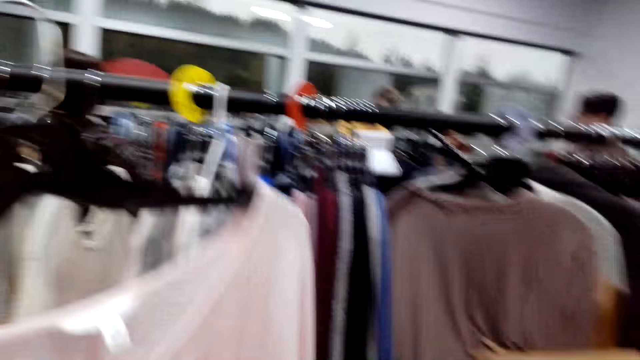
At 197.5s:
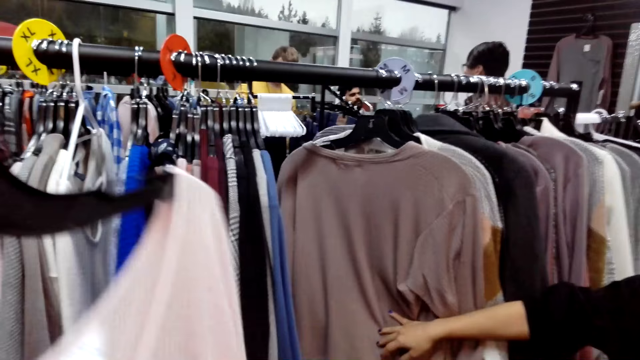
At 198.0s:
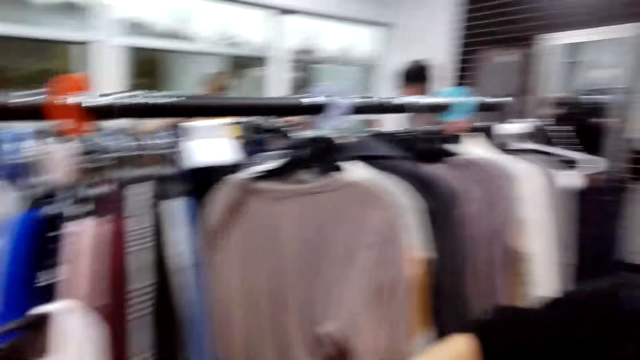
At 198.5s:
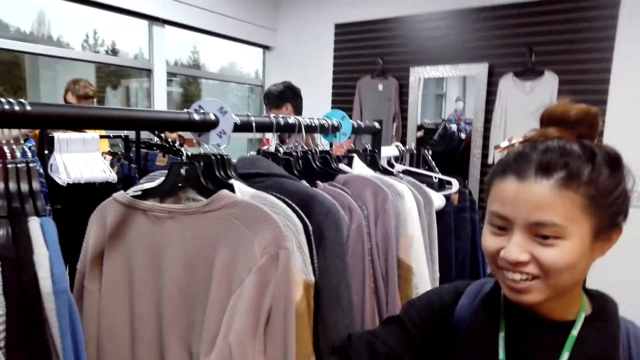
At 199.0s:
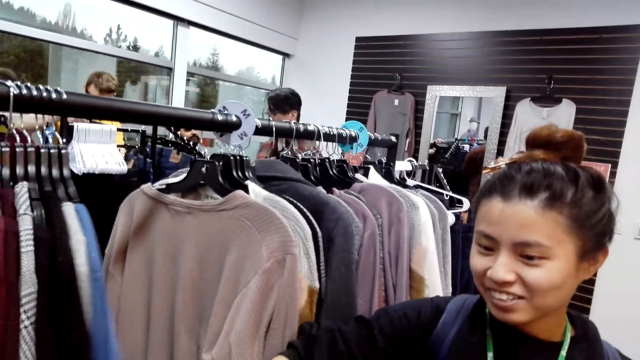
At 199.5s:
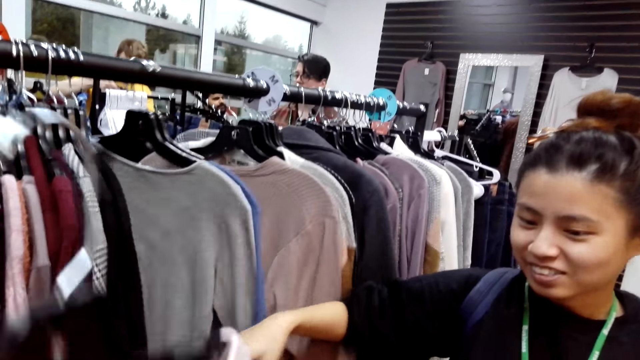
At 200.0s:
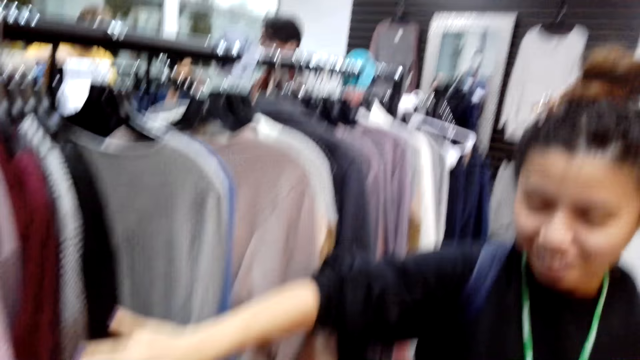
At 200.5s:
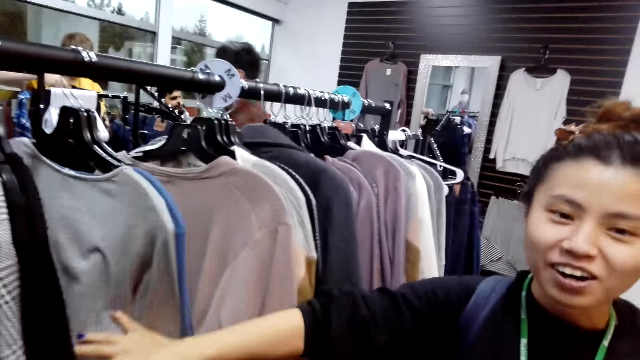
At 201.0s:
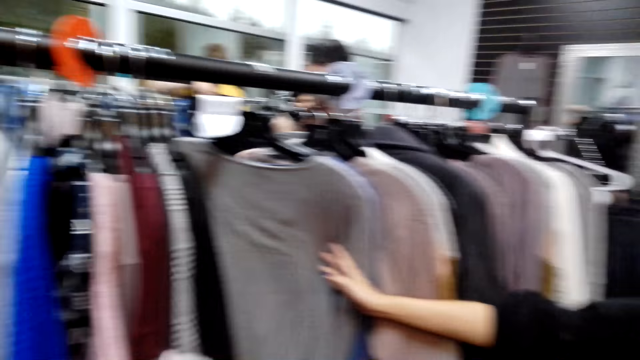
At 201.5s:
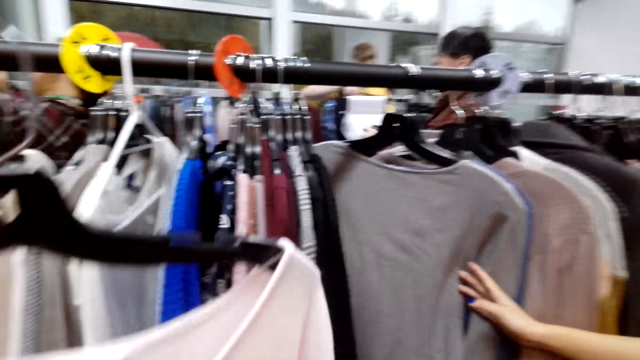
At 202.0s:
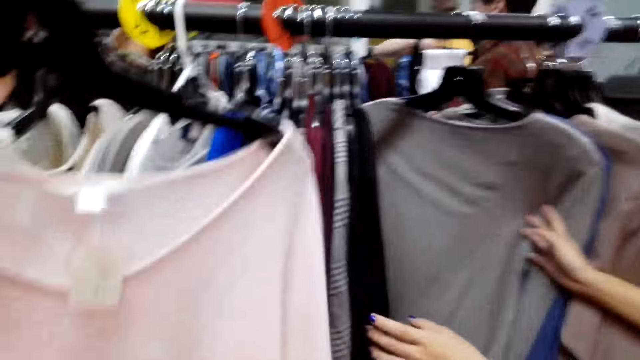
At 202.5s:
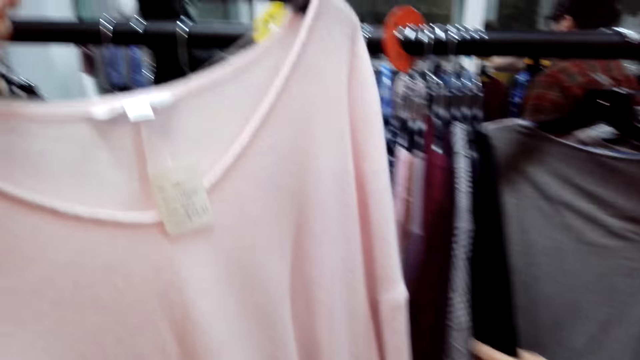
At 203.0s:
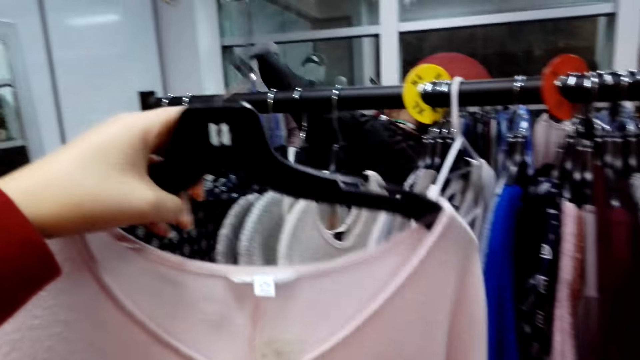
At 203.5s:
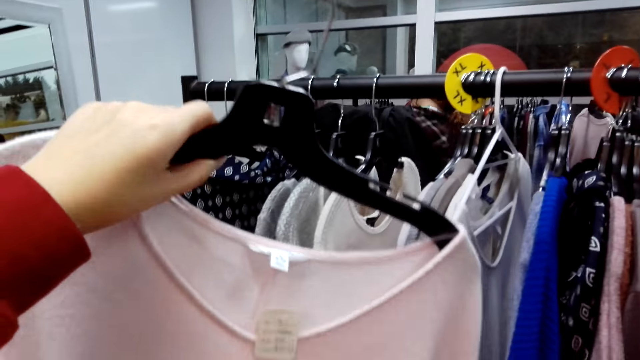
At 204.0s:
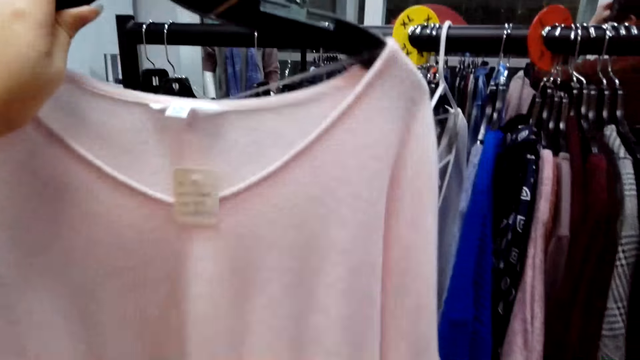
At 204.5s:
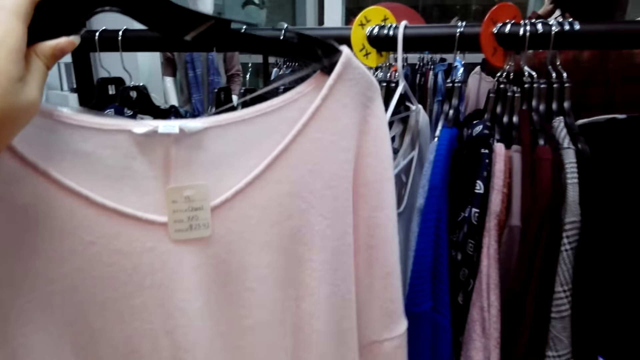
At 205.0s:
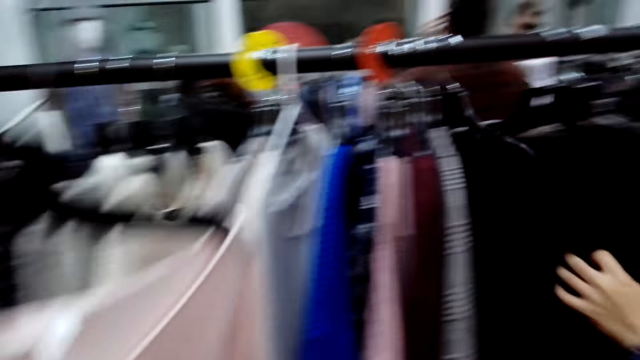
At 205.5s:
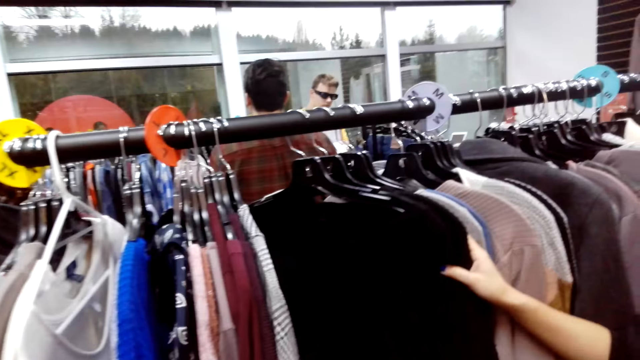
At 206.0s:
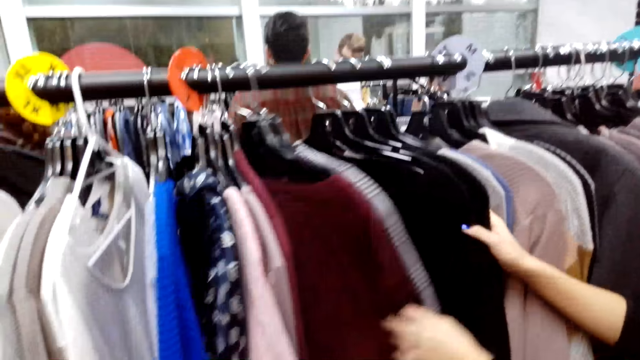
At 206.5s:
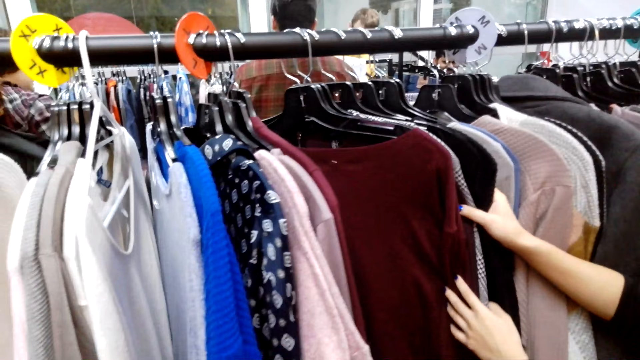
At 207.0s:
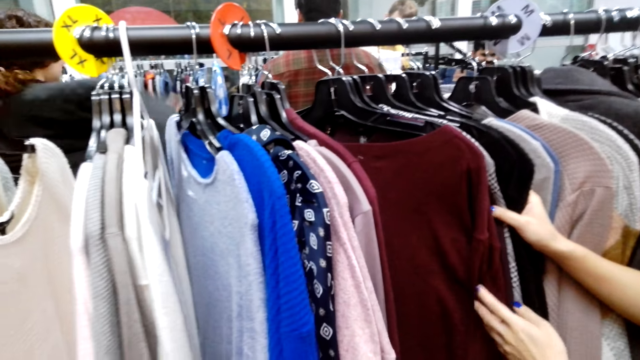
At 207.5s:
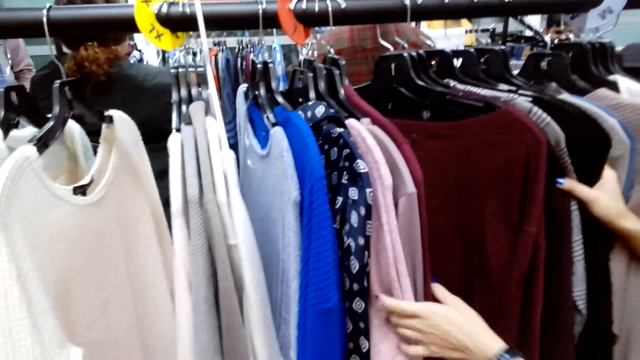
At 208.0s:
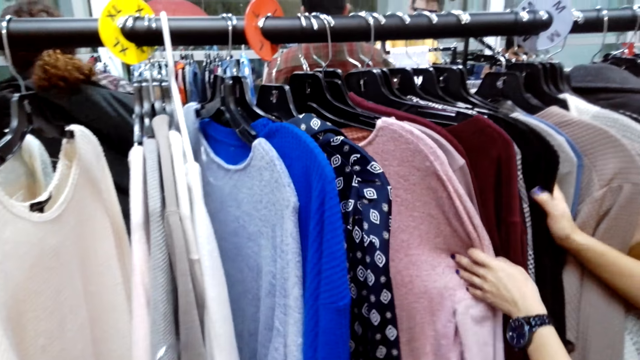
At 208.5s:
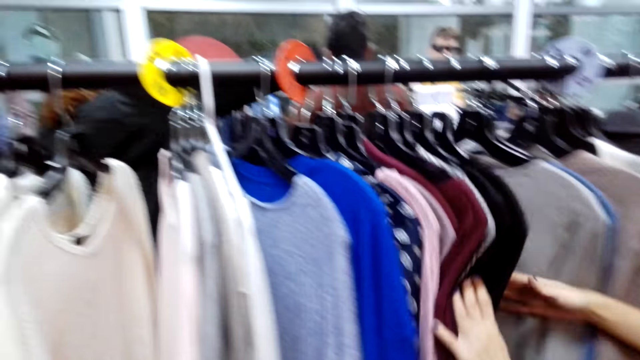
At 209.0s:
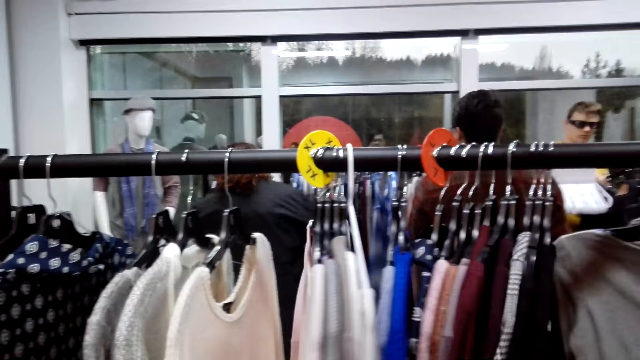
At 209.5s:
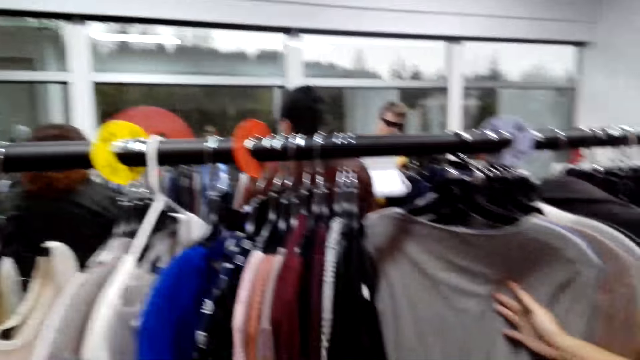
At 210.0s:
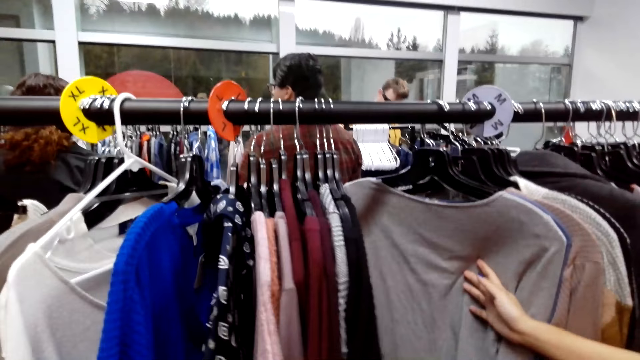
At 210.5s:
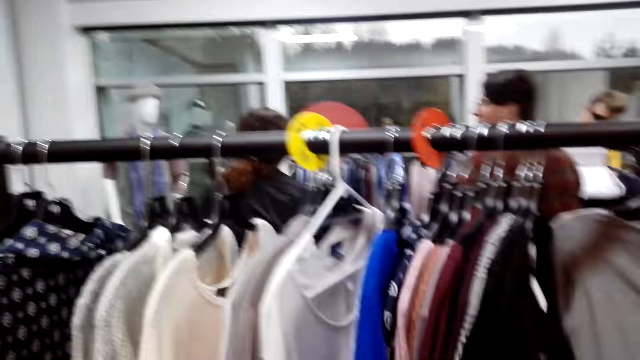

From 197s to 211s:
The camera wearer looks at a woman. The woman pushes a sweater on the hanging line. The camera wearer inspects a sweater on the hanging line. The woman moves the sweaters on the hanging line.

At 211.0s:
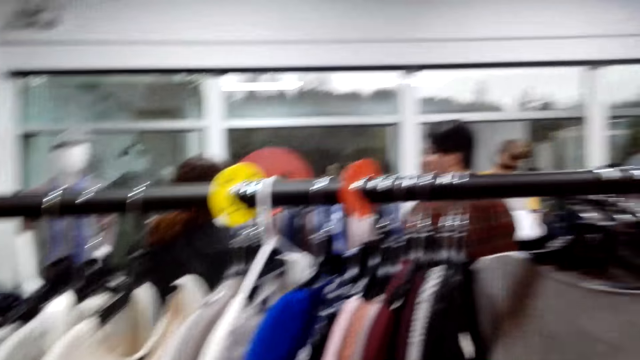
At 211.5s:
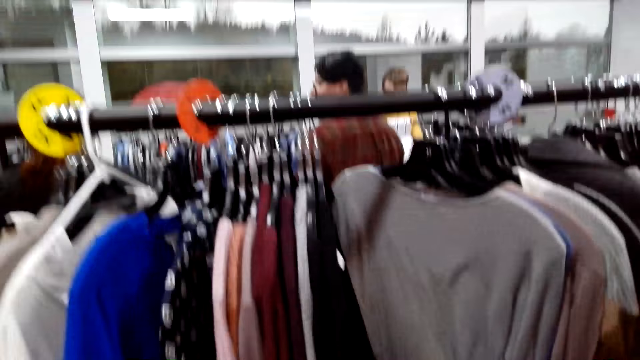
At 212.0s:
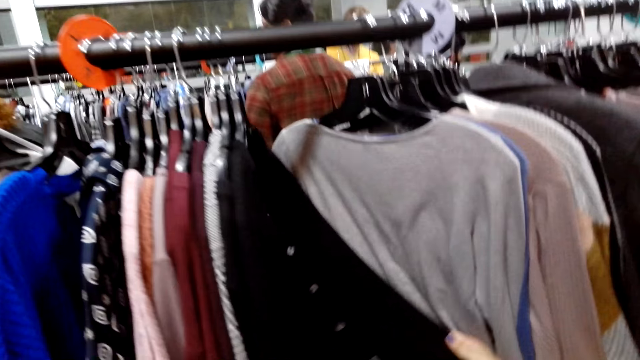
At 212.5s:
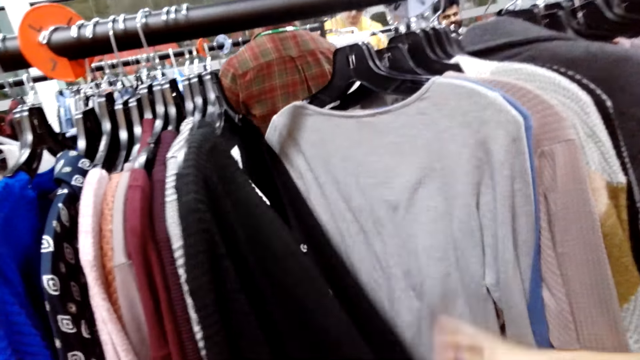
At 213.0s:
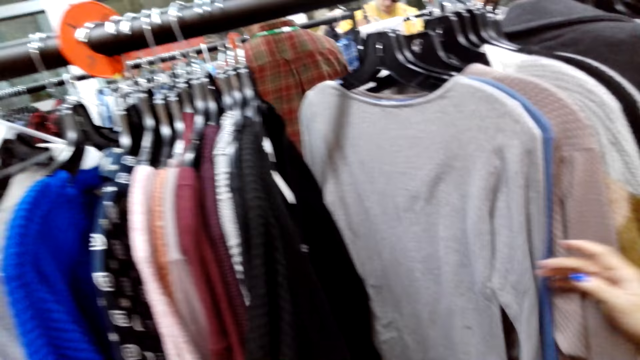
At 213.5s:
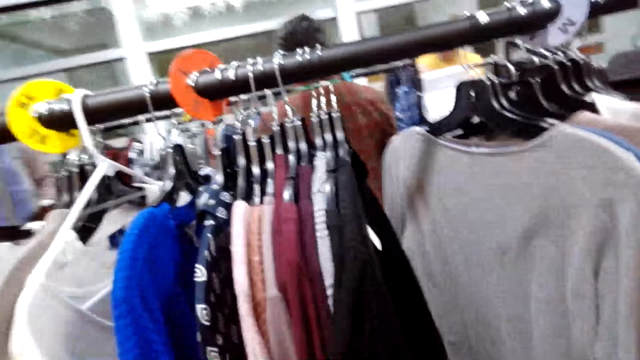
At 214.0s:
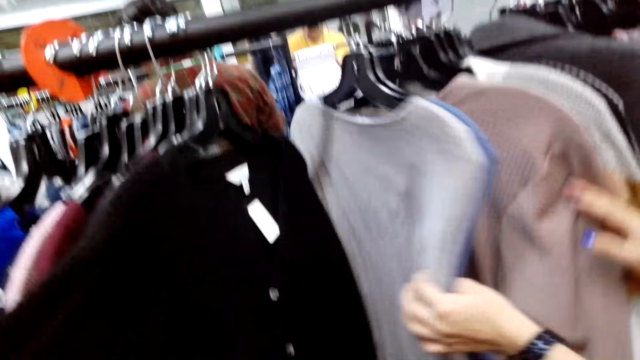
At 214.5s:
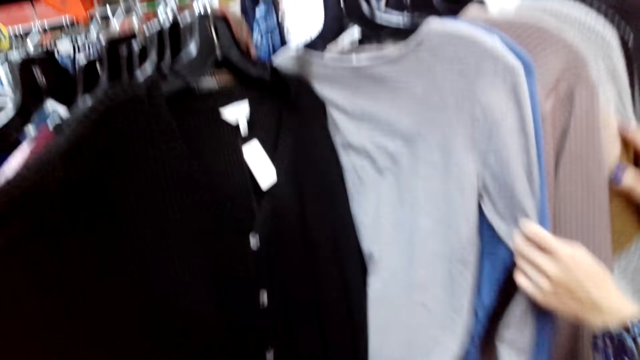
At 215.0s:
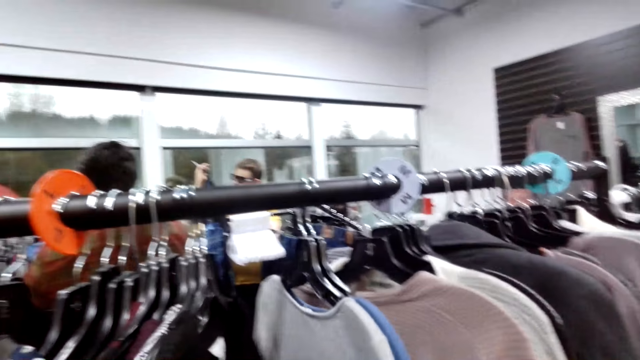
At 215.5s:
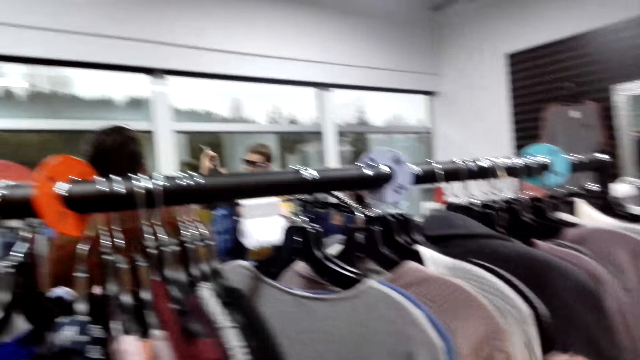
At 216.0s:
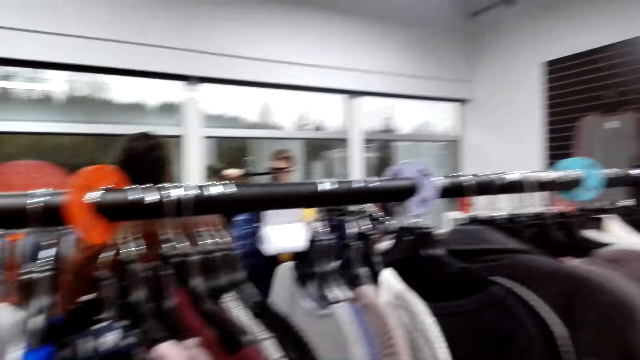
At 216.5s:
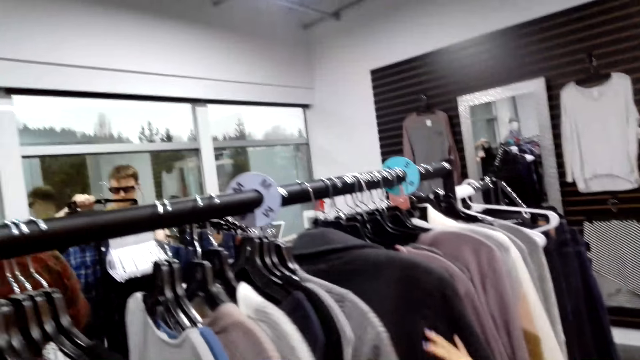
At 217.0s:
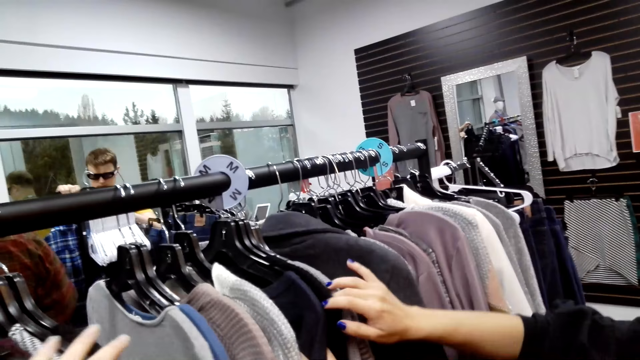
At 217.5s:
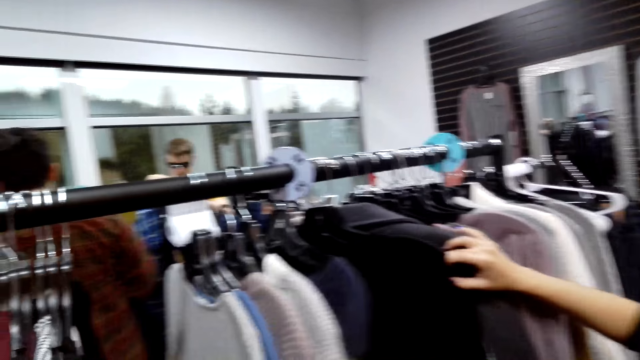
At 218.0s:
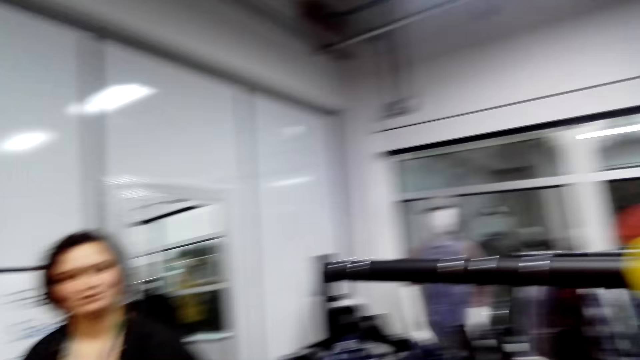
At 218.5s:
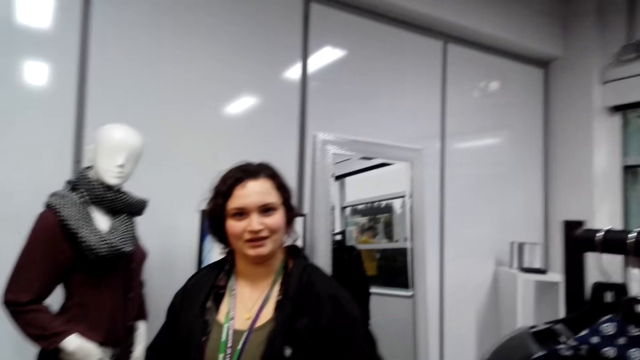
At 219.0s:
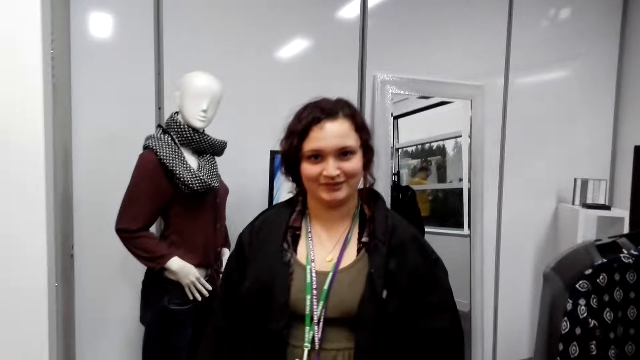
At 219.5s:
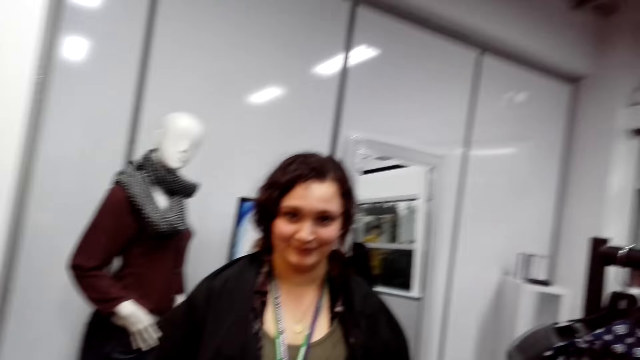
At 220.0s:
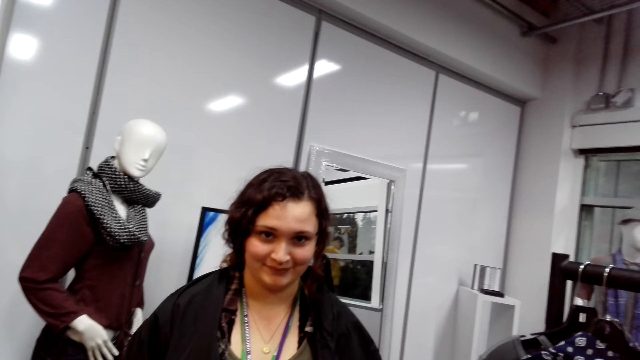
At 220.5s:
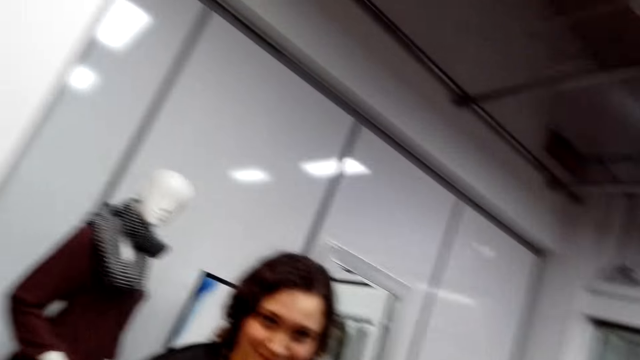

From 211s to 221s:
The camera wearer looks at a lady. The lady talks with the camera wearer.
